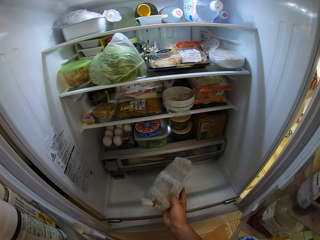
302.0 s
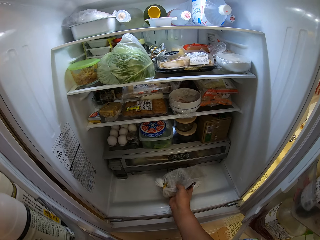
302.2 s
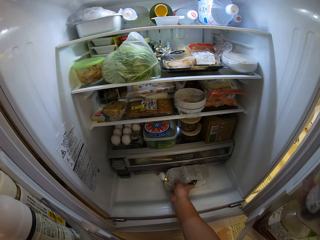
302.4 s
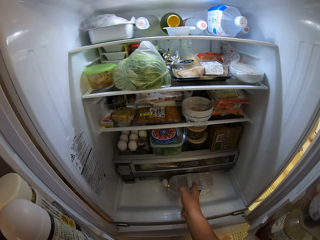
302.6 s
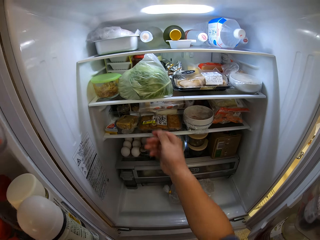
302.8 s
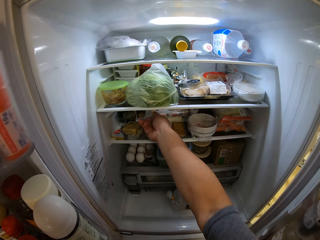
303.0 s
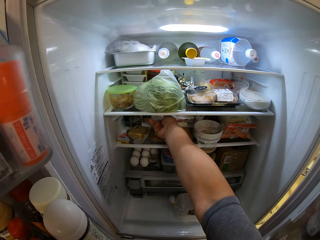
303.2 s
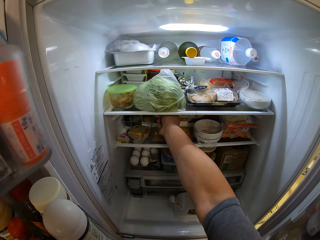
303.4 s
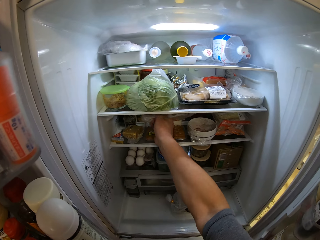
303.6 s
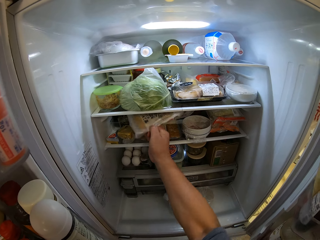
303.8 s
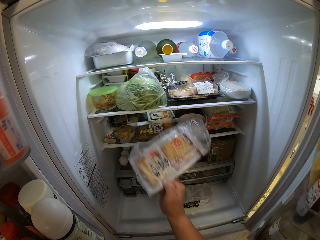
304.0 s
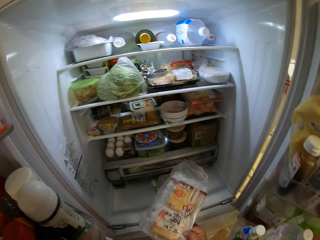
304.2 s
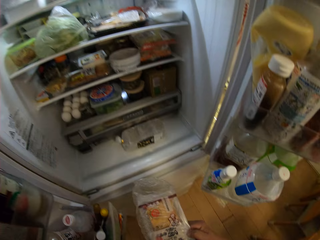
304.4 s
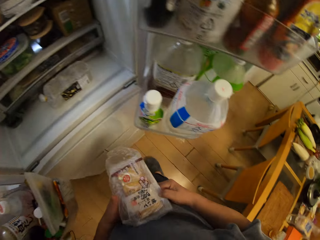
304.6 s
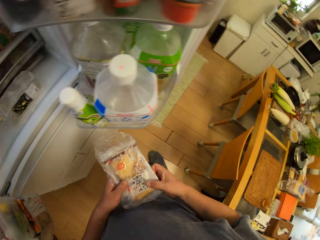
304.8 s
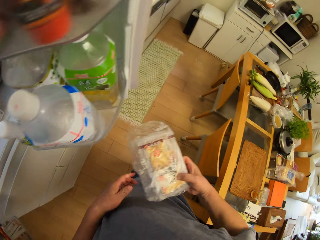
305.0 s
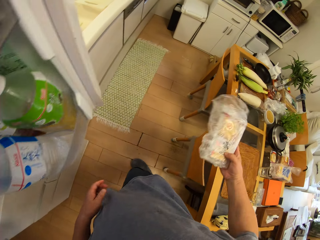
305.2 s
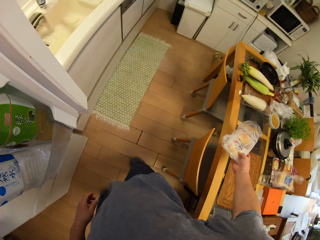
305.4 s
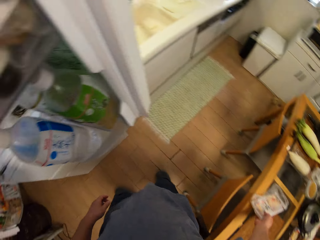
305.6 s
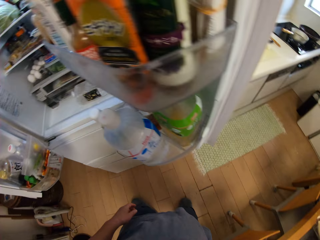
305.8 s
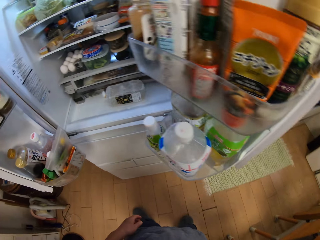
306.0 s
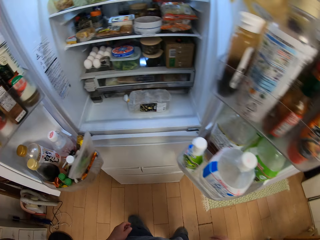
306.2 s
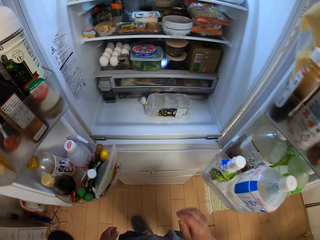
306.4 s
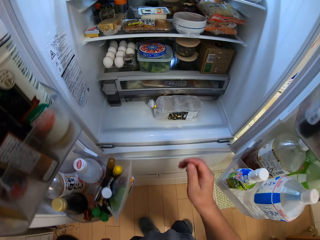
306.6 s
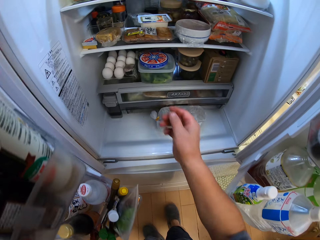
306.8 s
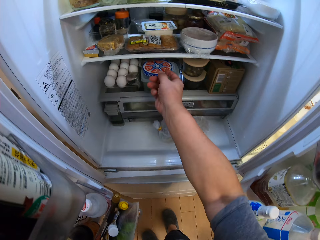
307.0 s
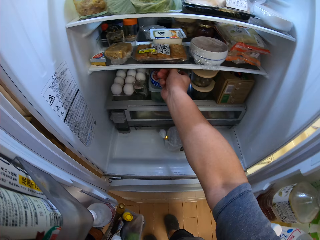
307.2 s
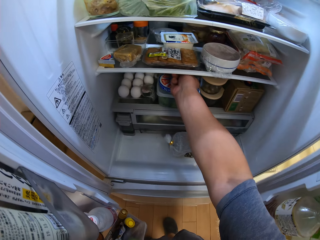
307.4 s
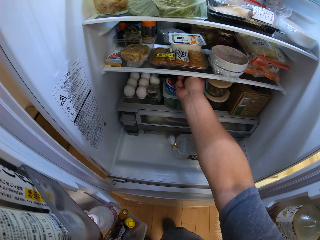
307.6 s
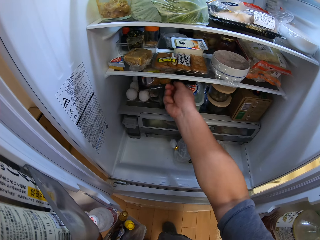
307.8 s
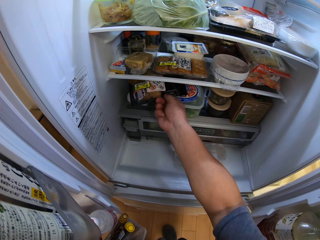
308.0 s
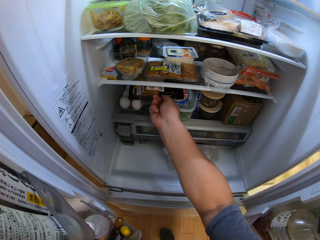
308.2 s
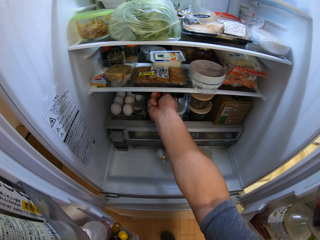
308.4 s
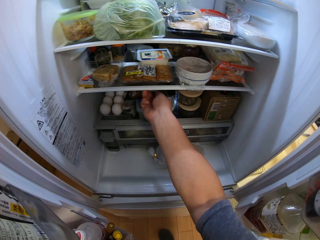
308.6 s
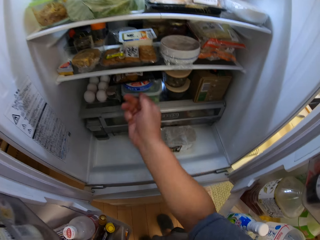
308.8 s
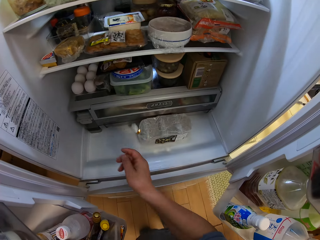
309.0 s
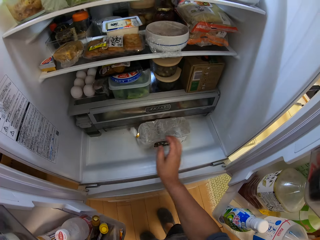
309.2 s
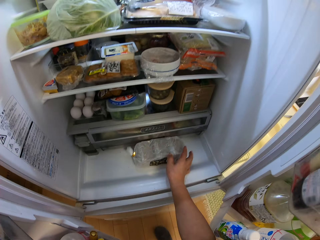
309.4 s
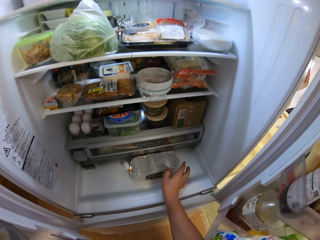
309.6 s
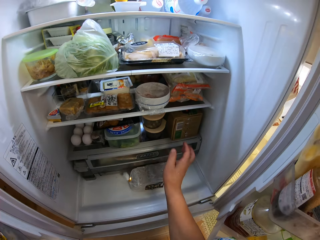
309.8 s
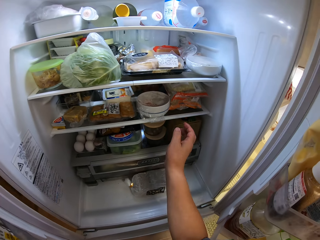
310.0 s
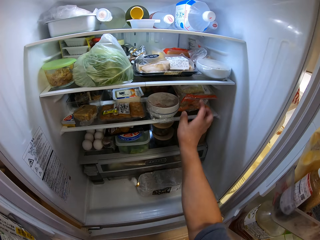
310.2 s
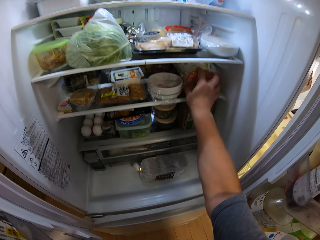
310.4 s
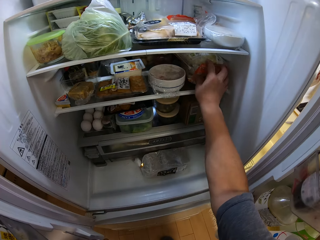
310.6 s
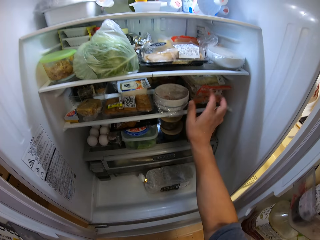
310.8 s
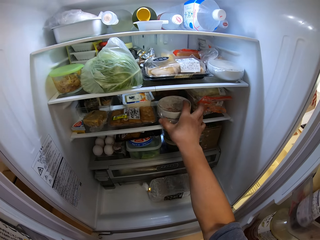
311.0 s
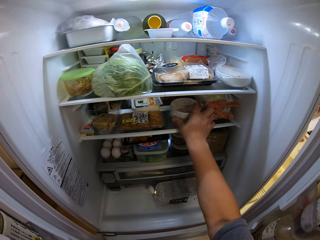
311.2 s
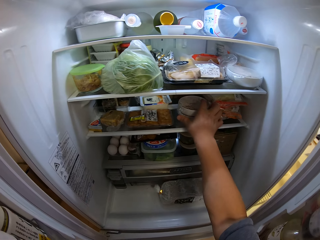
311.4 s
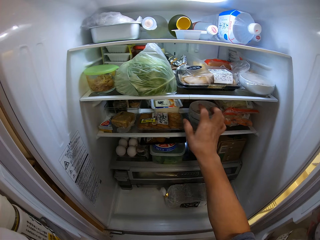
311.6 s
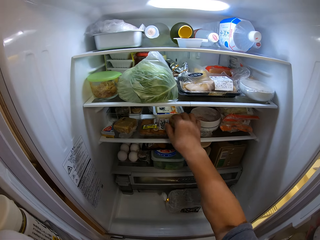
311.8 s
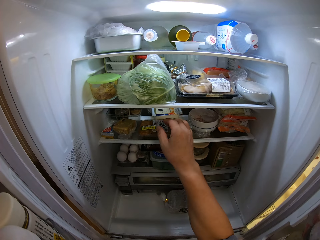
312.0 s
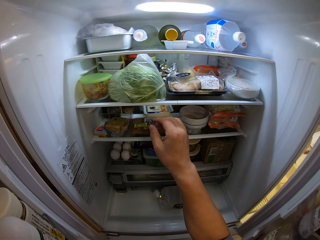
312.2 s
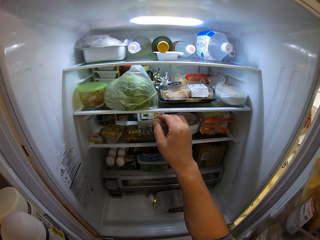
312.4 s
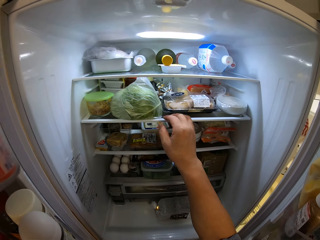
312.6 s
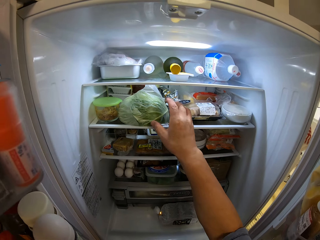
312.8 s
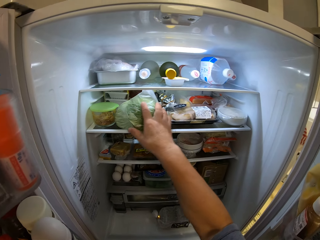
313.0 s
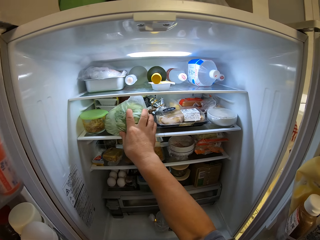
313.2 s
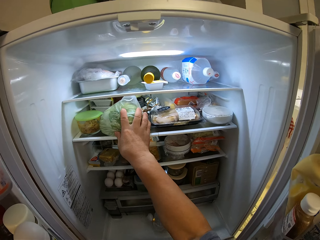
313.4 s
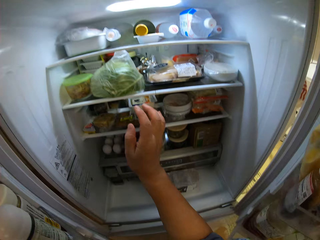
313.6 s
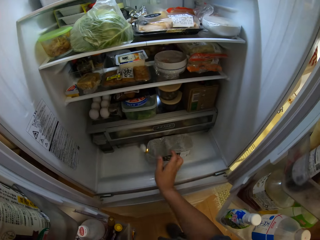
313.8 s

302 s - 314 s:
The camera wearer picks up a pack. They drop the pack on the table. They adjust the fridge. They look for something in the fridge.

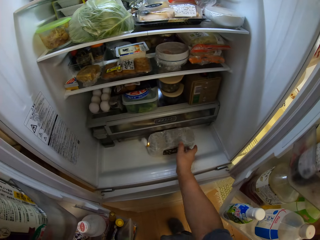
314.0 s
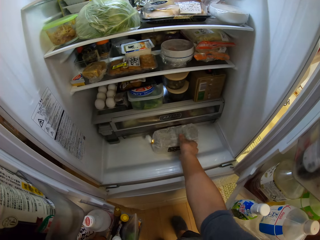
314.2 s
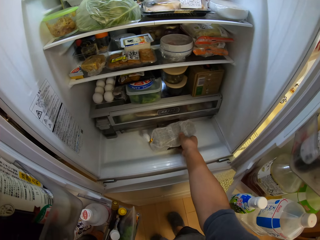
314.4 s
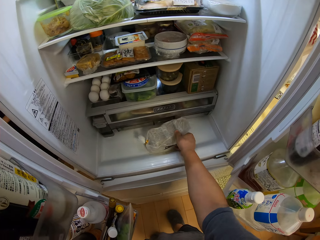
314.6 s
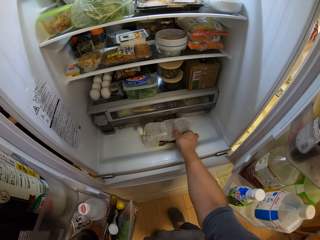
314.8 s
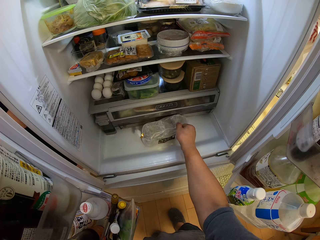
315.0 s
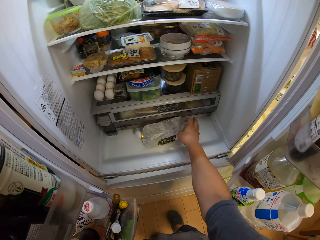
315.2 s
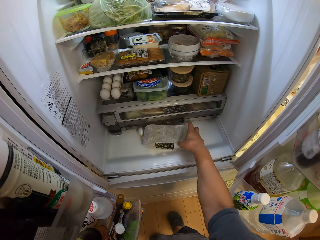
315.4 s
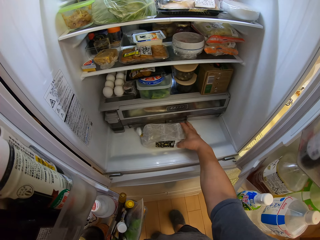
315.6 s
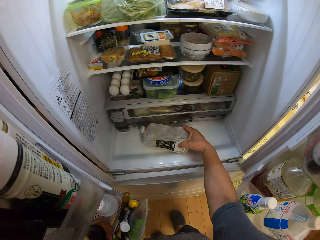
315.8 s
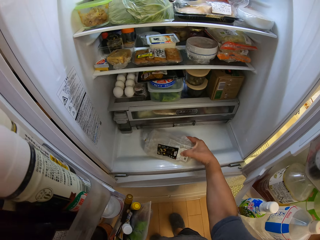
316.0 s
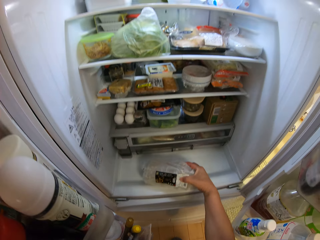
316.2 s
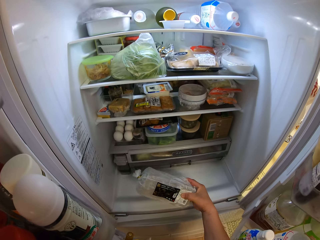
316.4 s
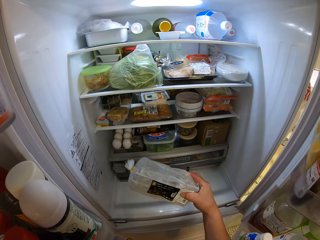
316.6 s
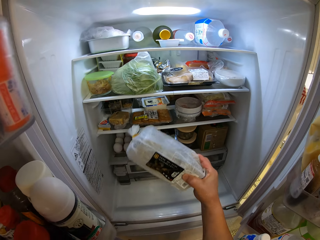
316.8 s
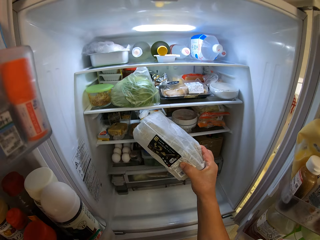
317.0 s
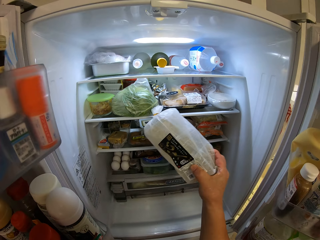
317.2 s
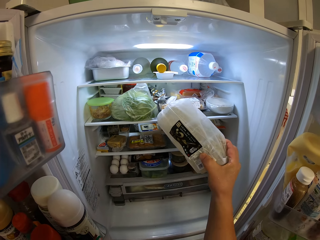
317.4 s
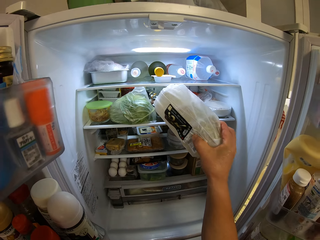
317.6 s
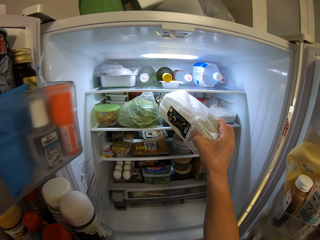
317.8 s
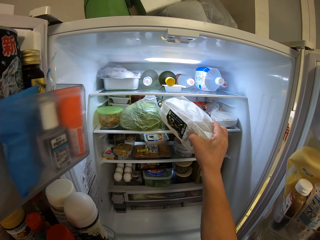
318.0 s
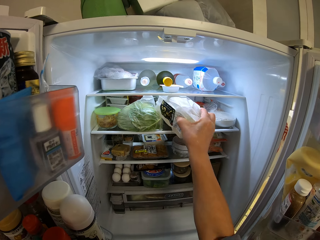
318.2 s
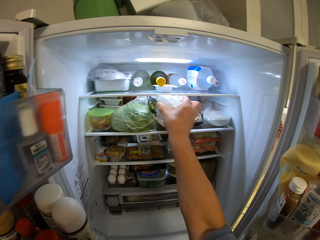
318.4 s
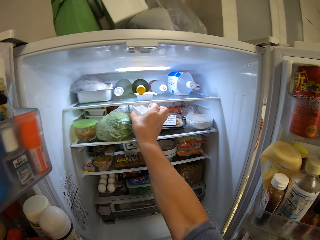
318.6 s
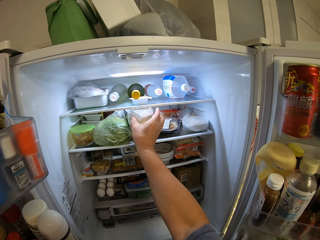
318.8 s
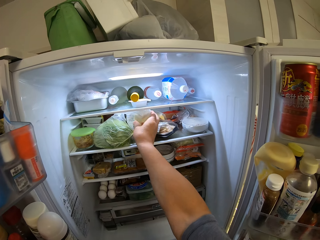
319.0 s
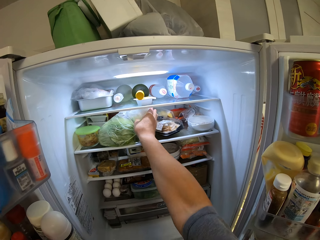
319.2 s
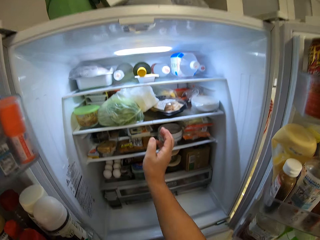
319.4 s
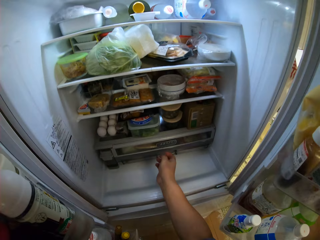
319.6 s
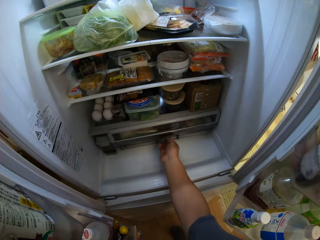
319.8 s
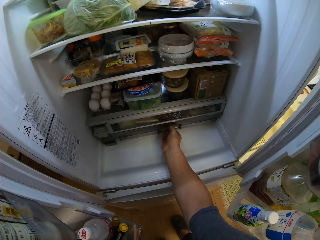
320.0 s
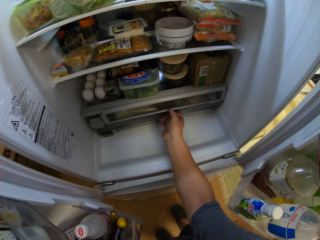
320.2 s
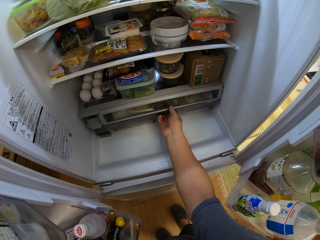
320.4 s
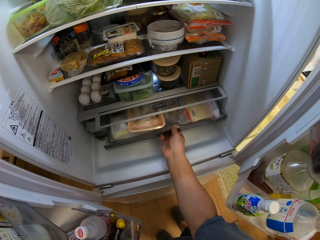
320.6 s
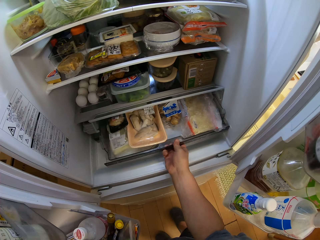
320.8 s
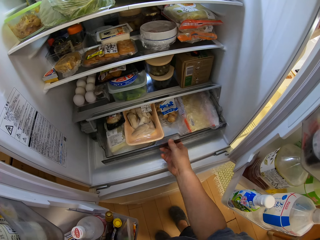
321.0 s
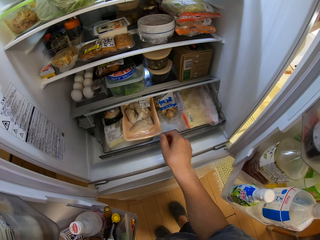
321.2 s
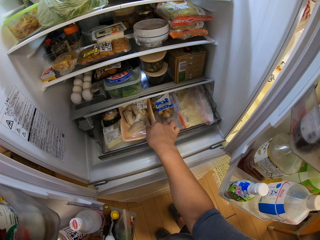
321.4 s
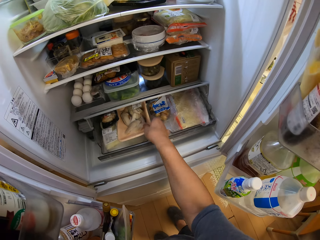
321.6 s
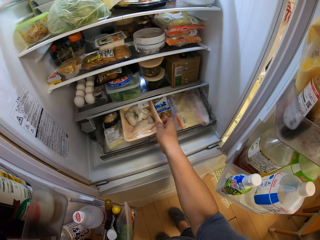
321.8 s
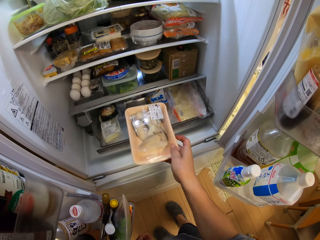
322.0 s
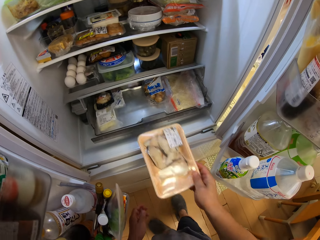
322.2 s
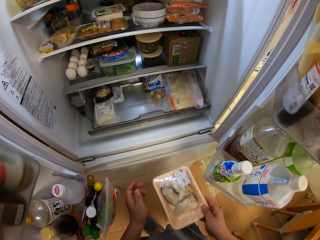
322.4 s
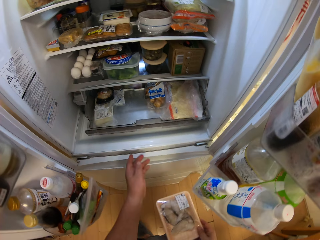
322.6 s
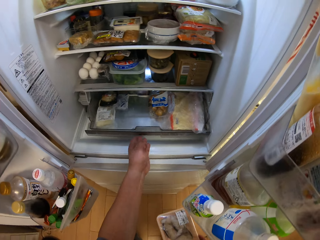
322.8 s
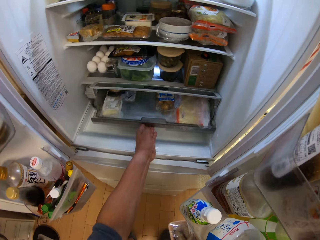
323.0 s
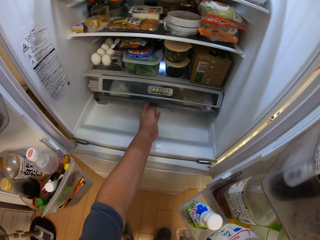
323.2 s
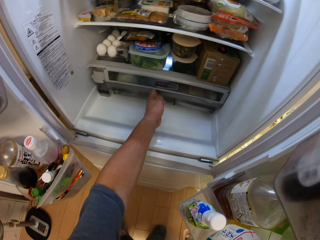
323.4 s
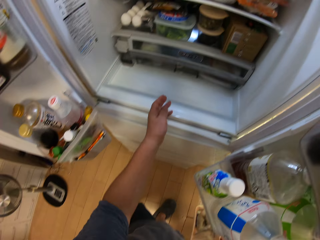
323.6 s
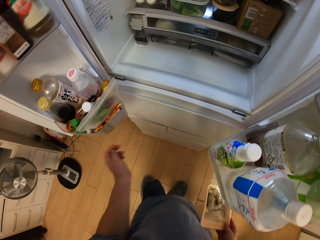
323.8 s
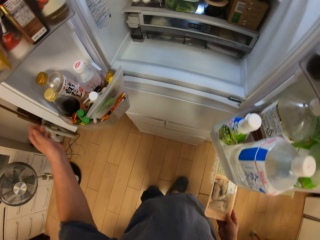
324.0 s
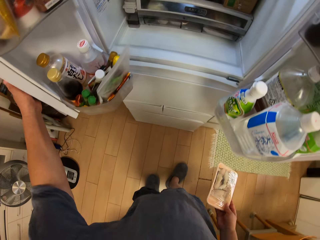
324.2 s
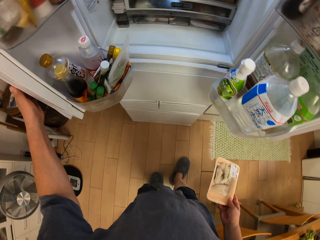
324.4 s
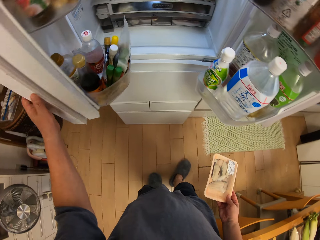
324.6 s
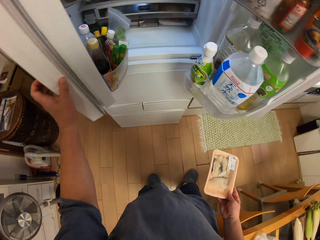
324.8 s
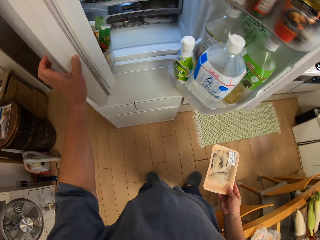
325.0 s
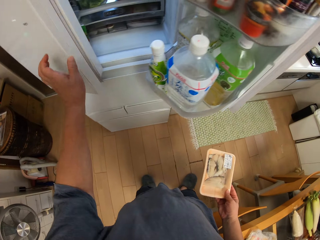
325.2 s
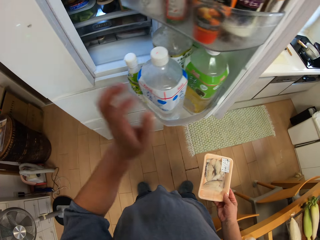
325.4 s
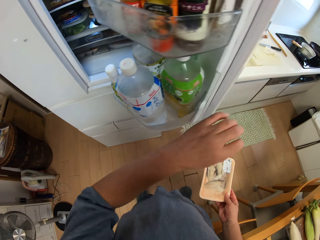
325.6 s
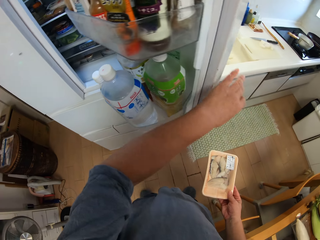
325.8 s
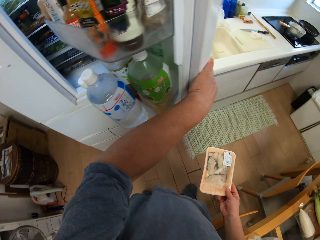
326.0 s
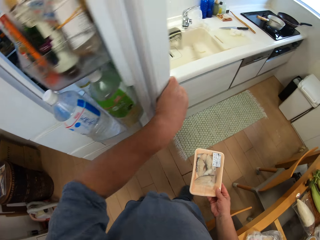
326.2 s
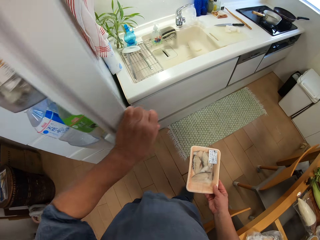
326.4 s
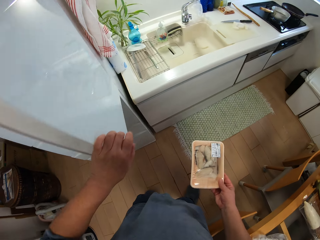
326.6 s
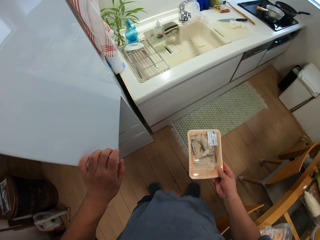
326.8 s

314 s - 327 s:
The camera wearer opens a drawer. They take something. They close the drawer. They close the fridge.
